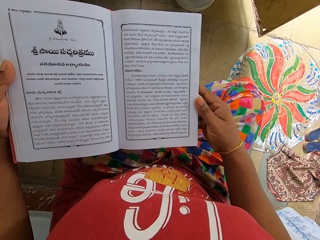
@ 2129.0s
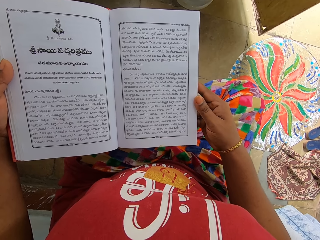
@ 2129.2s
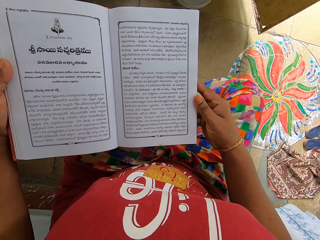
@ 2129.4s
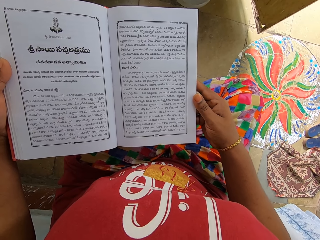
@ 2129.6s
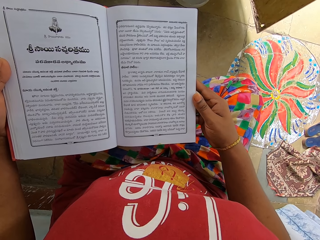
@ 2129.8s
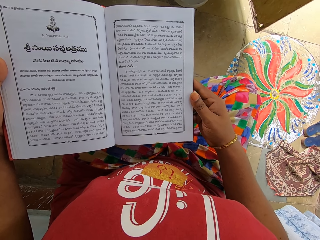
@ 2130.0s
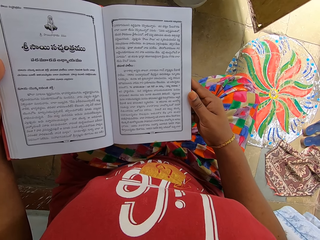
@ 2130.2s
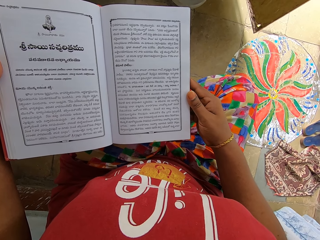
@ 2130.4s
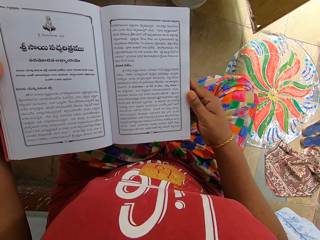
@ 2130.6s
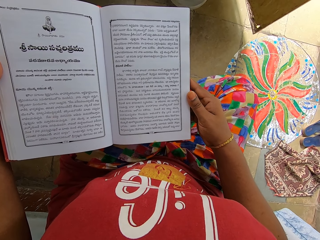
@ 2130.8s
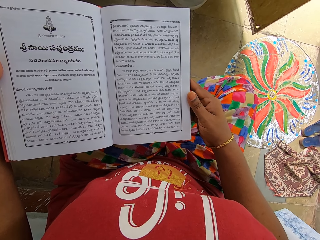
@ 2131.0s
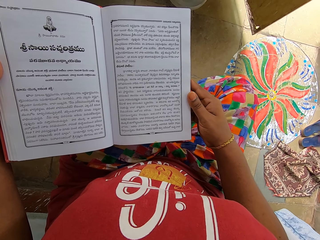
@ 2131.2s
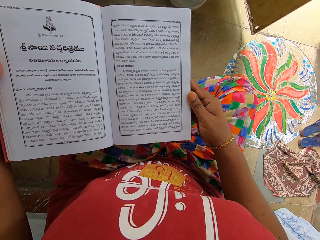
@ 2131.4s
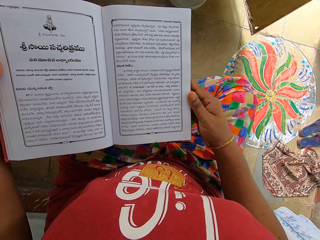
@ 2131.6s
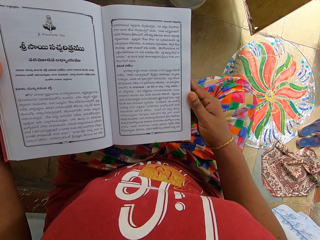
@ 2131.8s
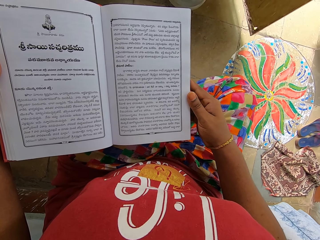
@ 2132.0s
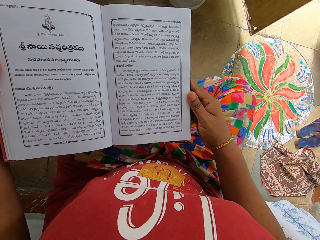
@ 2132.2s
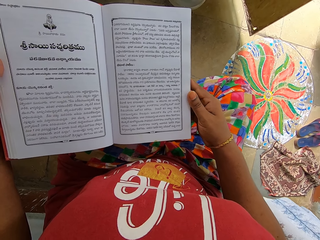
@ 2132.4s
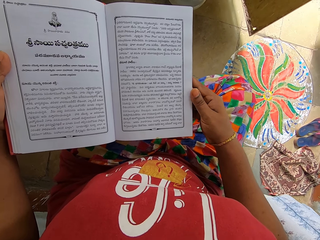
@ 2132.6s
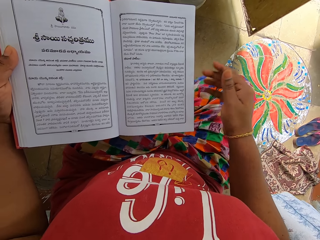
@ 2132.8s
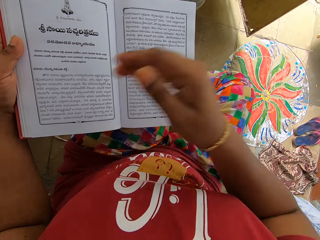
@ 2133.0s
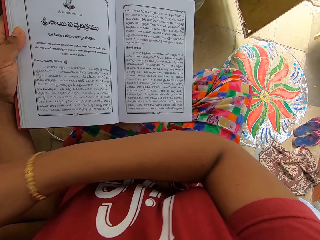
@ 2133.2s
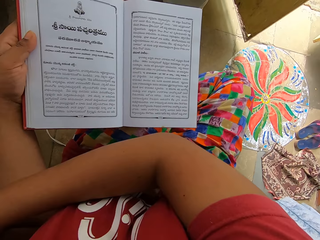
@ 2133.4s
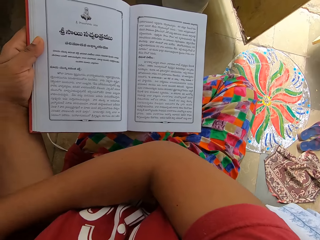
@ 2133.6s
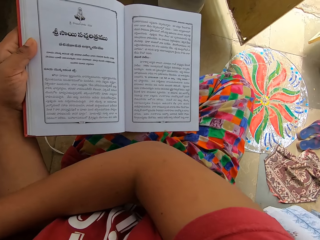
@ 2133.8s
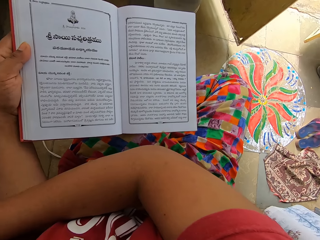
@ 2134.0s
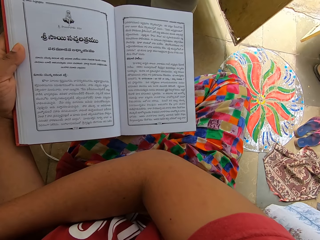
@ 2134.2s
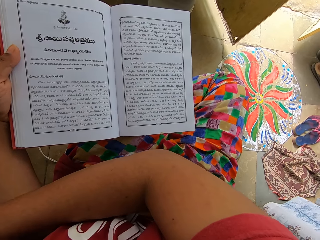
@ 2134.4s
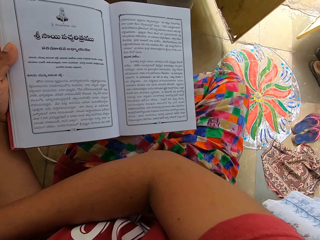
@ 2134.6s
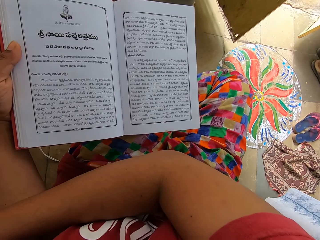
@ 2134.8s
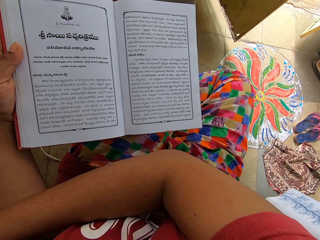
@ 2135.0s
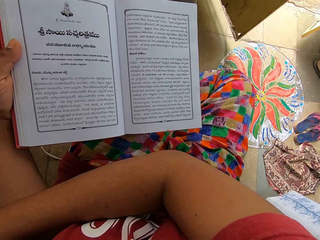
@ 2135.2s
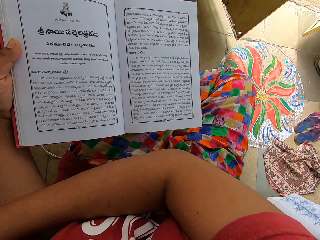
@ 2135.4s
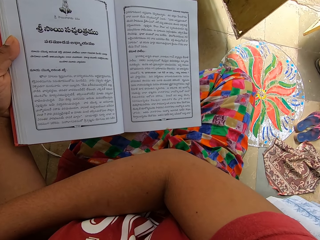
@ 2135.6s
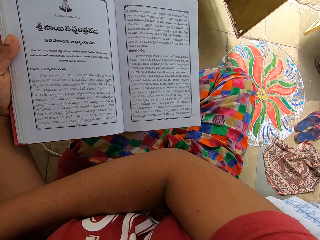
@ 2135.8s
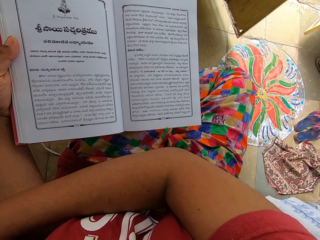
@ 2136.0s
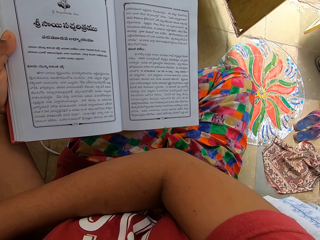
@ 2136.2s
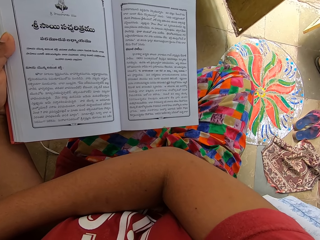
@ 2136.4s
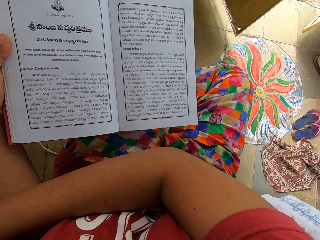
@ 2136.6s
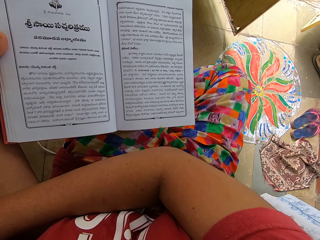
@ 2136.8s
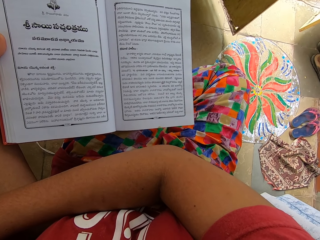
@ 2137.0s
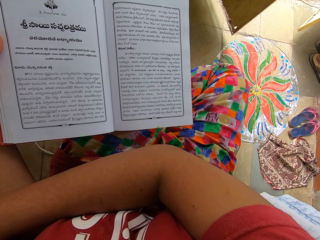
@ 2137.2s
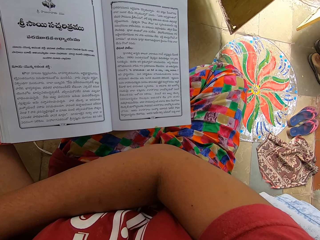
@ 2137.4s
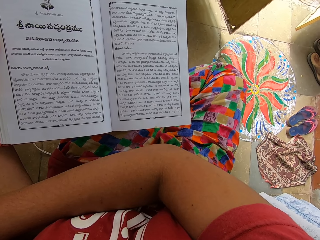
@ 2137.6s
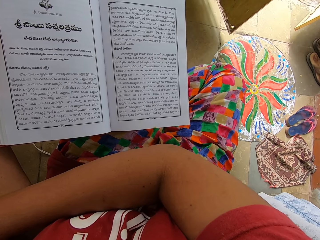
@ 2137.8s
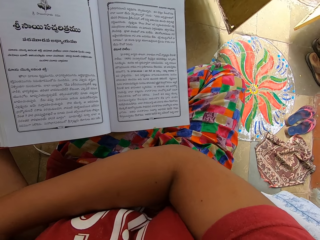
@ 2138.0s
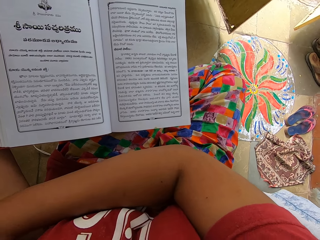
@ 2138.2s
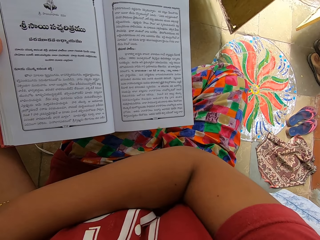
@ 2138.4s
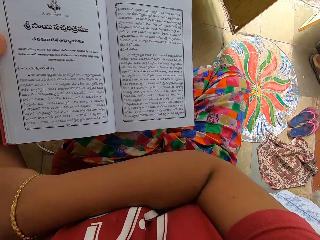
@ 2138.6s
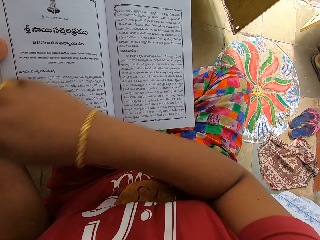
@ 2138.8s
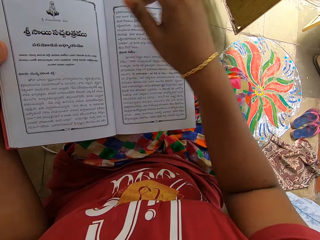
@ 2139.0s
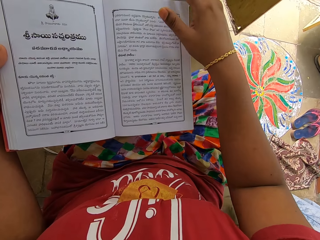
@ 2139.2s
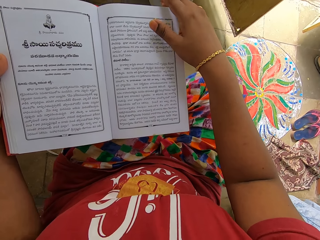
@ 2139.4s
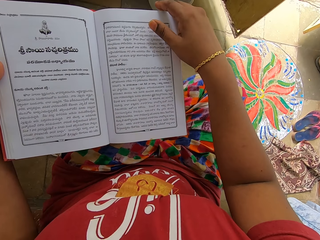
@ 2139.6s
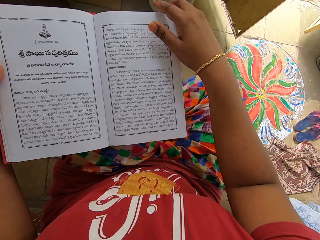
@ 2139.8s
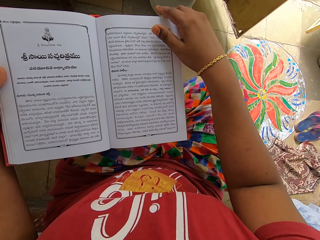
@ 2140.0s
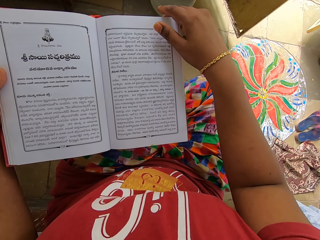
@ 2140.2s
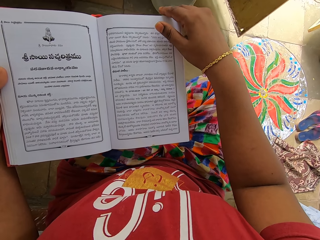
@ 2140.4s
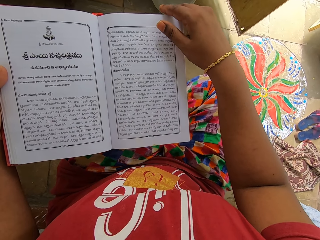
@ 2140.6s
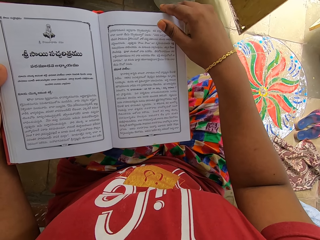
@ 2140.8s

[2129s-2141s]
The camera wearer reads the book. They move the right hand. They hold the book with the left hand.

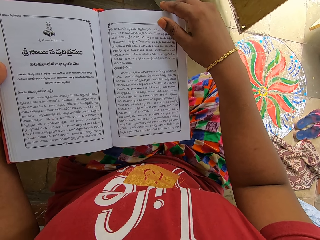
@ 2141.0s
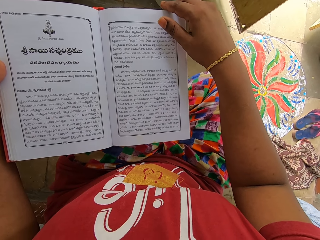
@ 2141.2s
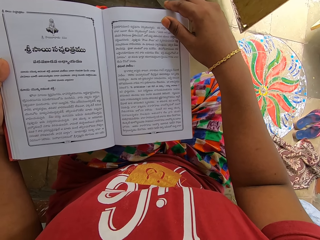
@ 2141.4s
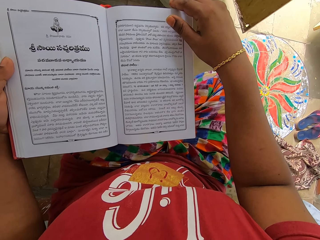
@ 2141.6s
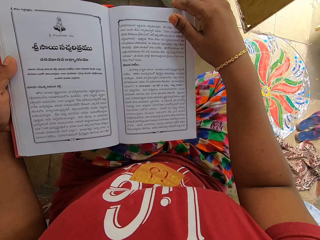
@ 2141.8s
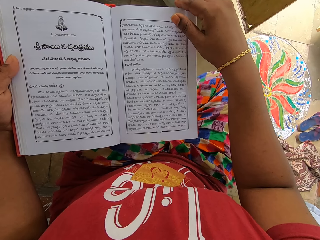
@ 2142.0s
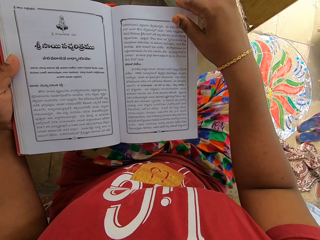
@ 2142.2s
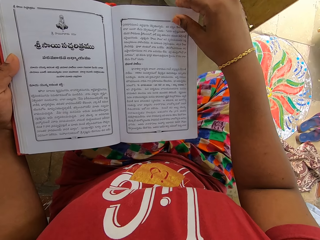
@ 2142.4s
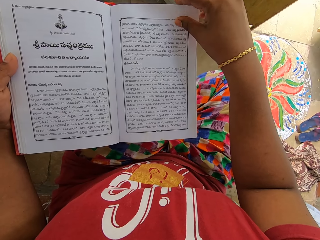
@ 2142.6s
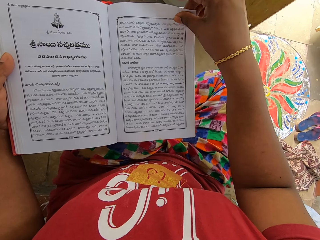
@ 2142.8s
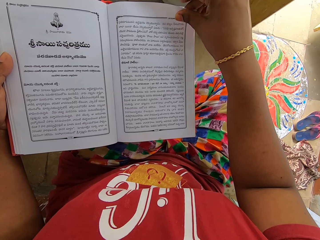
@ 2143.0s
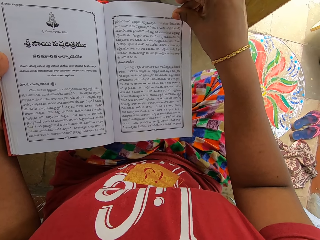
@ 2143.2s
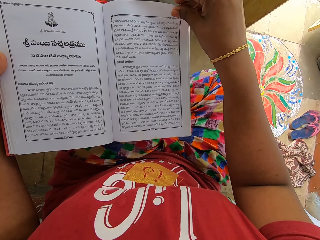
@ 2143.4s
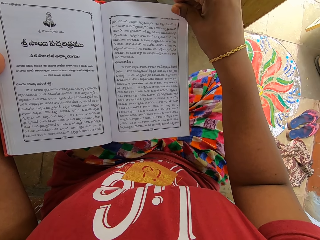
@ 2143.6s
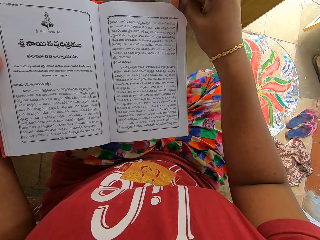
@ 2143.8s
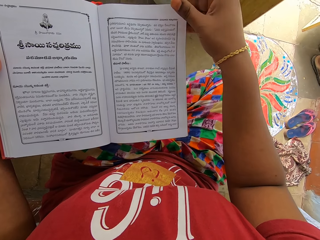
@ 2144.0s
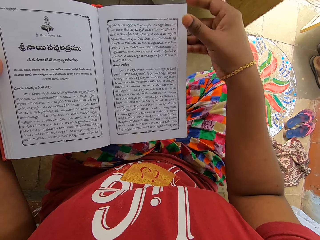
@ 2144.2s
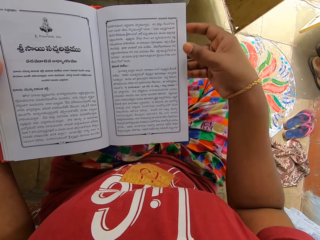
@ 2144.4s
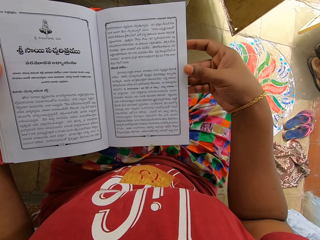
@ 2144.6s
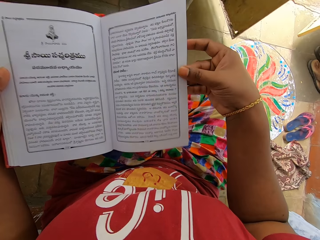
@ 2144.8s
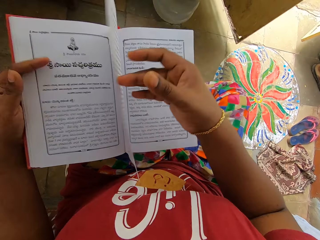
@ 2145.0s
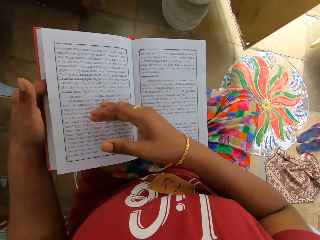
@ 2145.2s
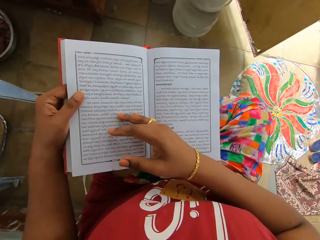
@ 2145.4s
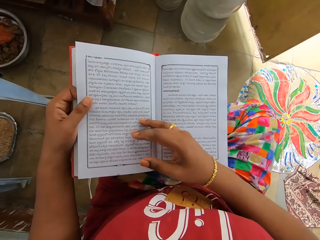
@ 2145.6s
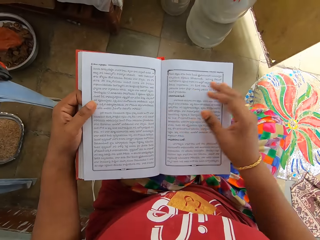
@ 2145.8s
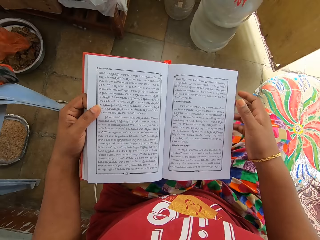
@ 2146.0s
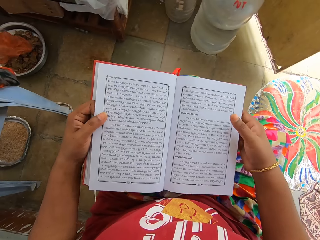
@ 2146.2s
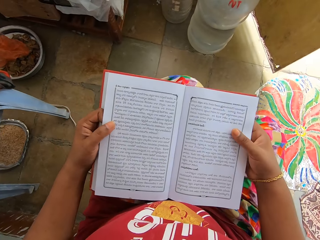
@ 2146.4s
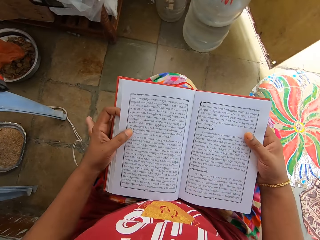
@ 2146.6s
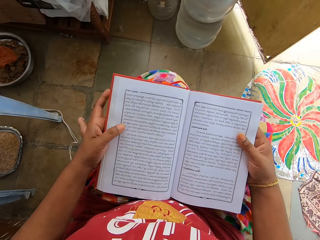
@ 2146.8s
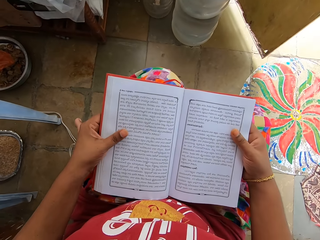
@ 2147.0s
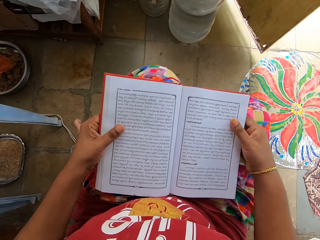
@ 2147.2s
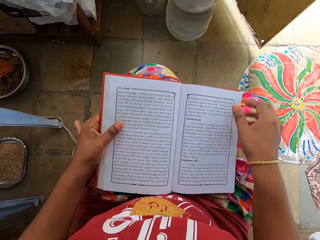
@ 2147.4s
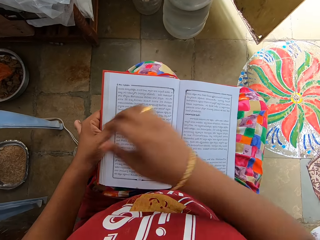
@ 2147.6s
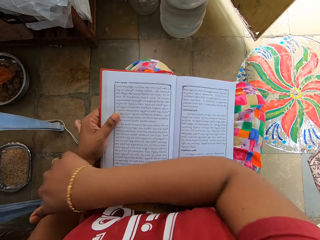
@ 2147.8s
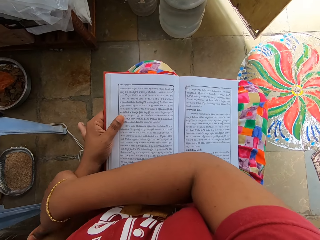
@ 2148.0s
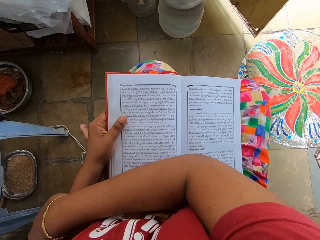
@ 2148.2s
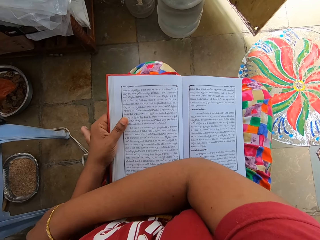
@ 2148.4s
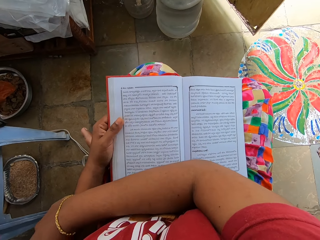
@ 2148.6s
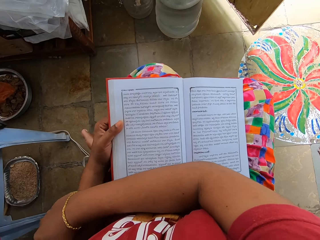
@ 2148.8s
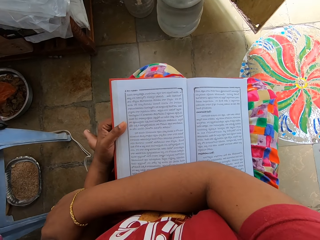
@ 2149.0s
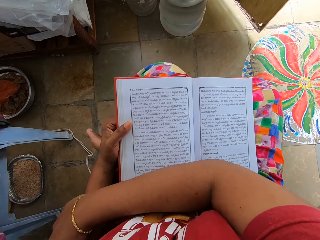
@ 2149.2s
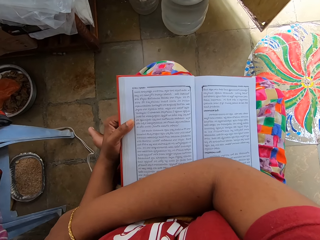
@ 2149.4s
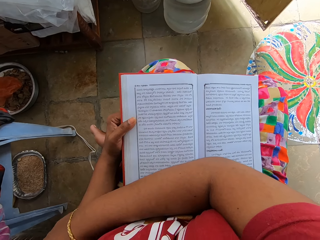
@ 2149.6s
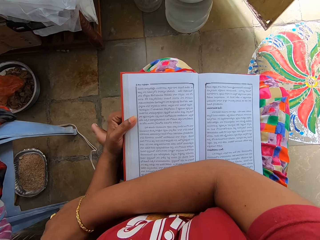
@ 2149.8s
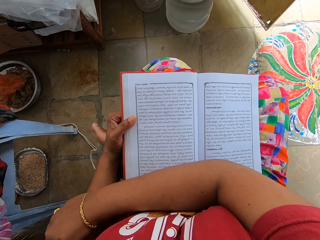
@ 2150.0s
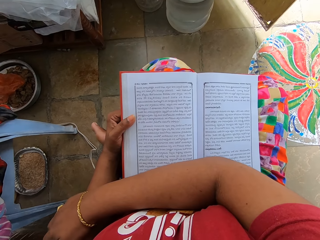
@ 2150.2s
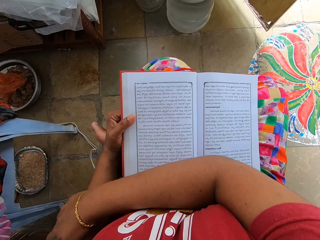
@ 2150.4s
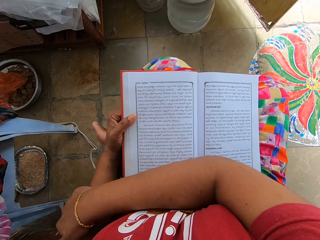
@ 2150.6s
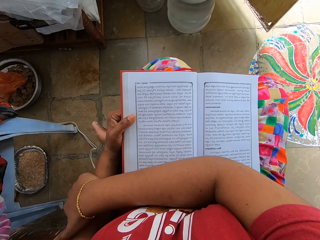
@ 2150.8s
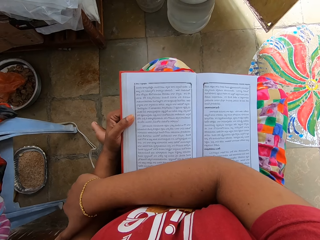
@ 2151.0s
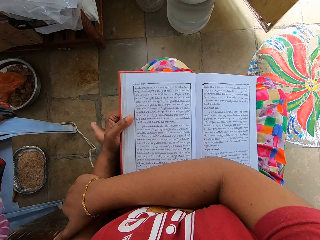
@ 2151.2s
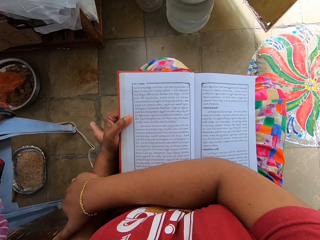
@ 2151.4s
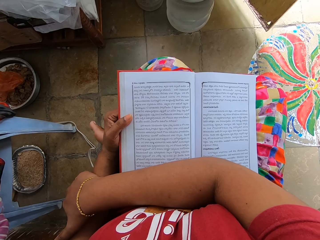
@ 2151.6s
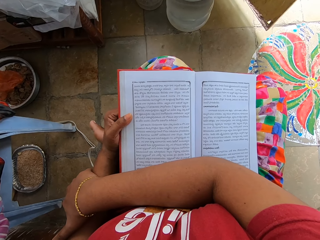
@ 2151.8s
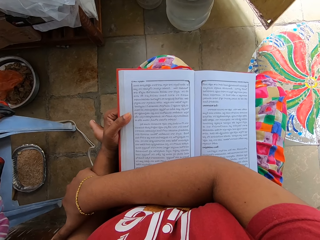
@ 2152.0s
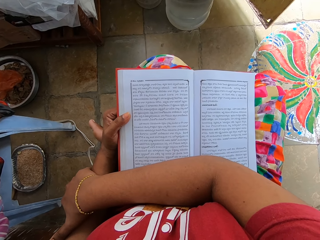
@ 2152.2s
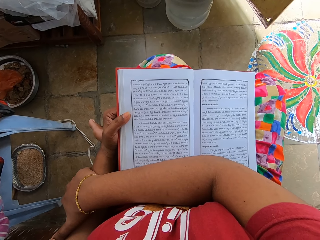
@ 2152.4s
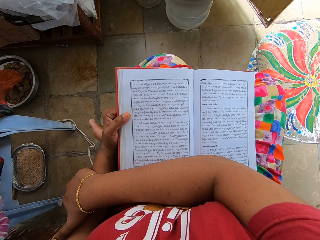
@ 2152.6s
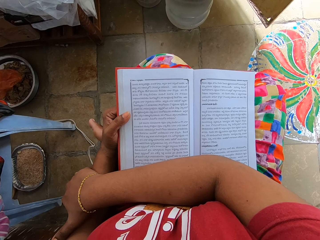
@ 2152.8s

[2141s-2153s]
The camera wearer holds the book with both hands. They peruse the book. They move the book with both hands. They move the right hand.
